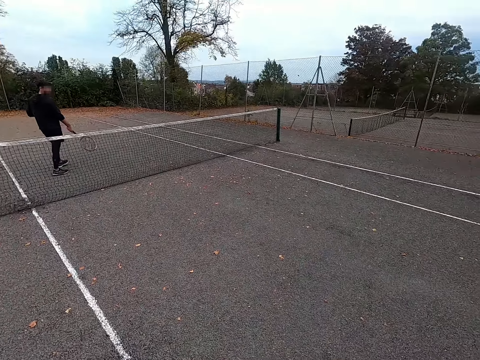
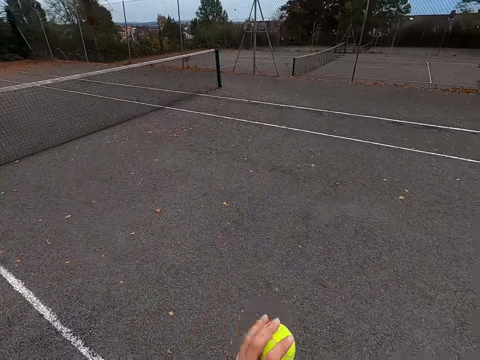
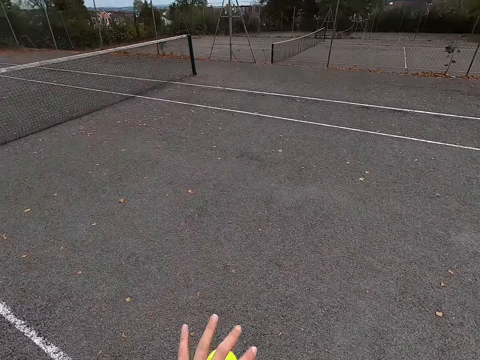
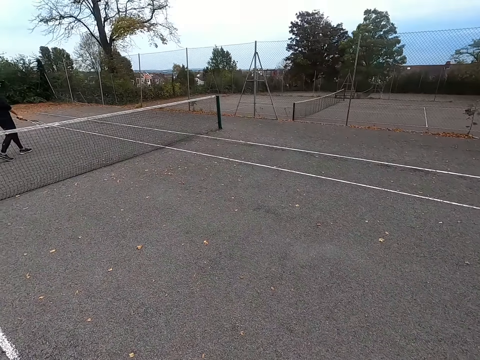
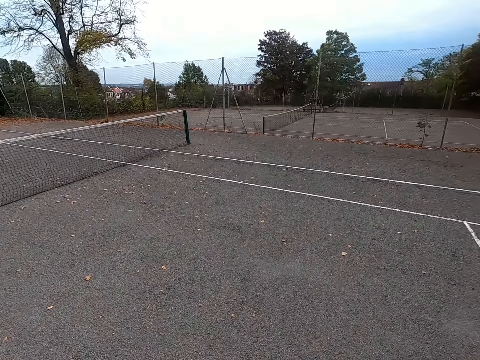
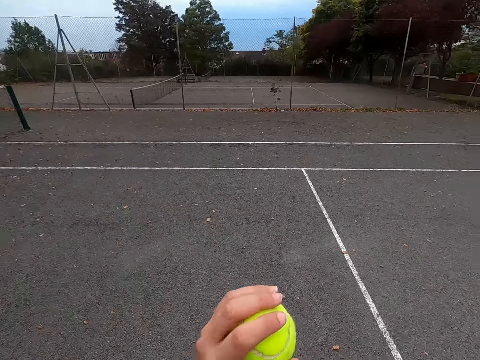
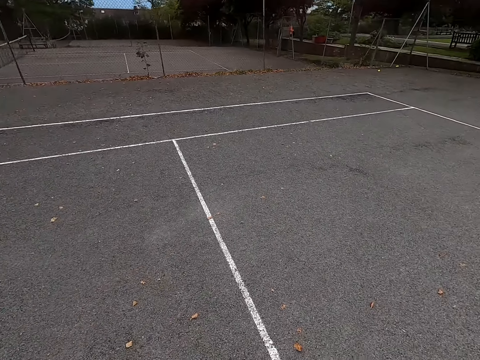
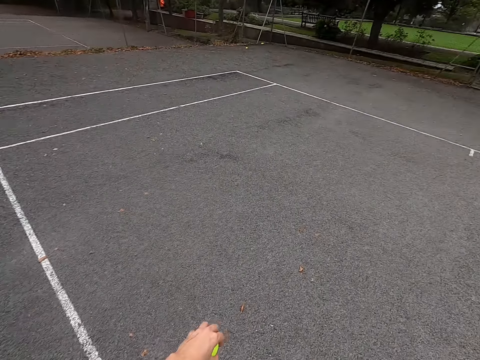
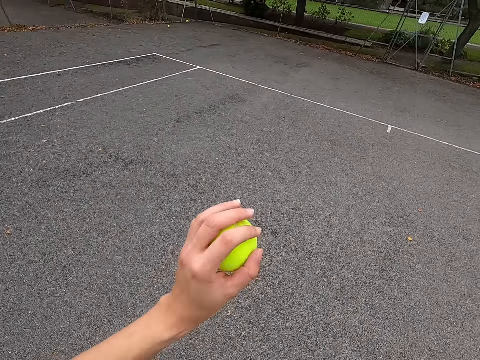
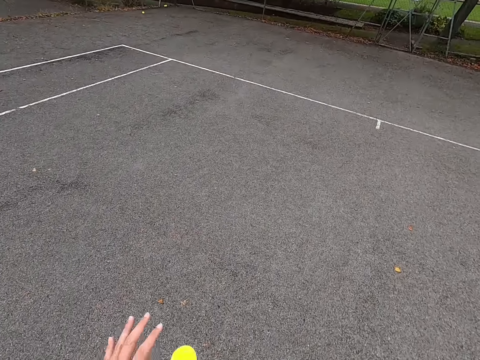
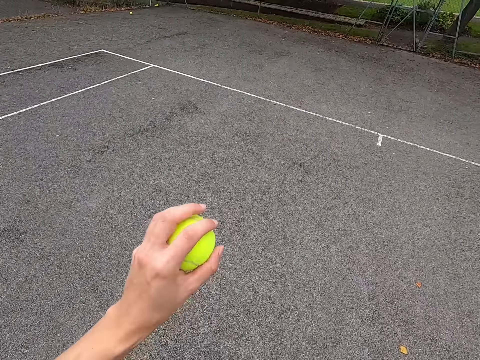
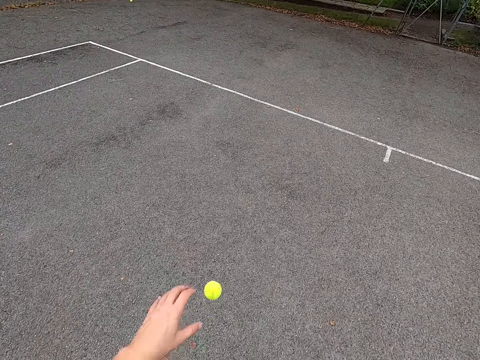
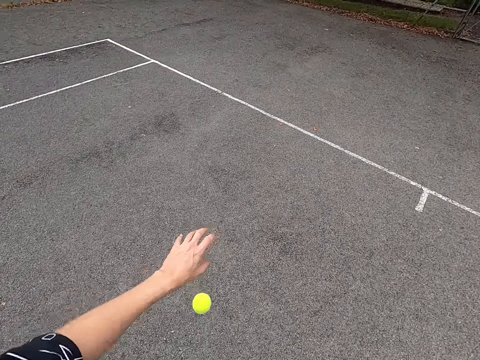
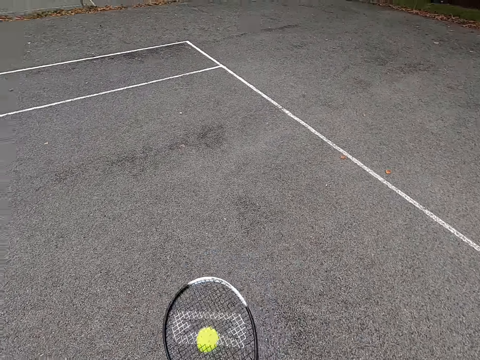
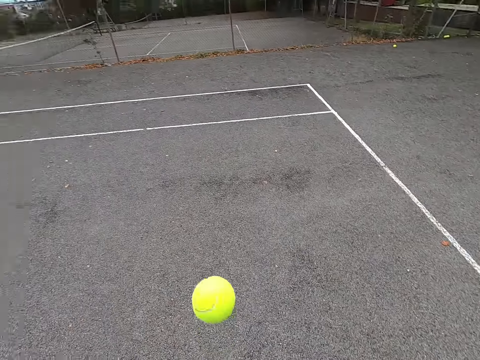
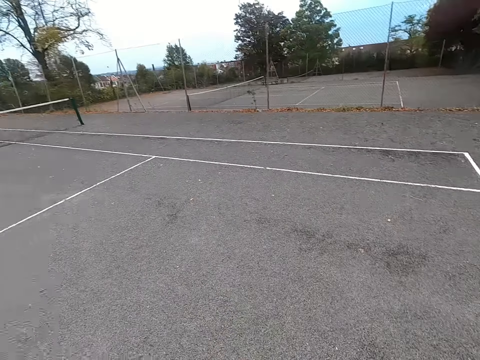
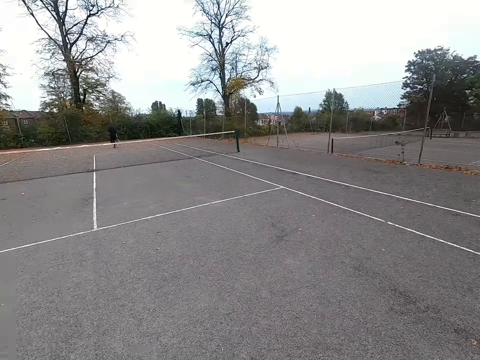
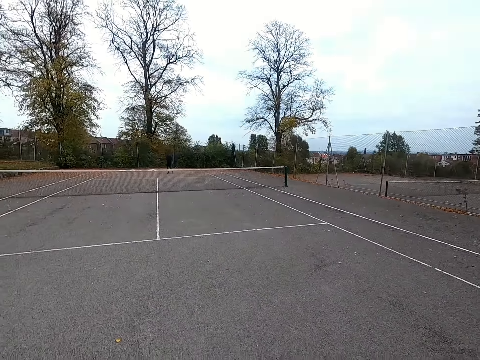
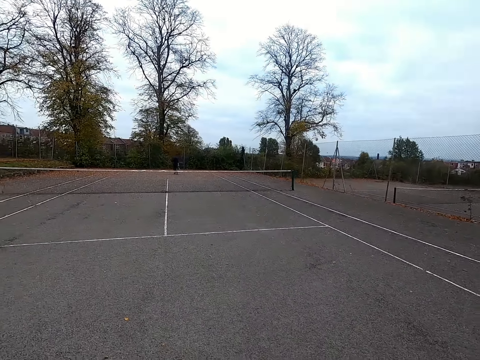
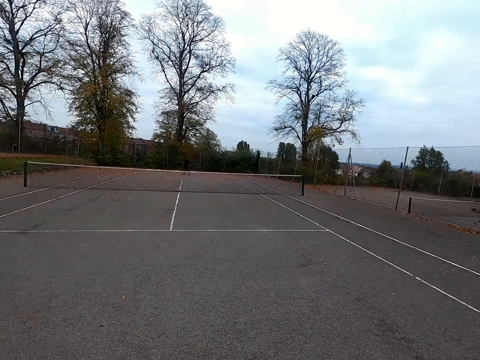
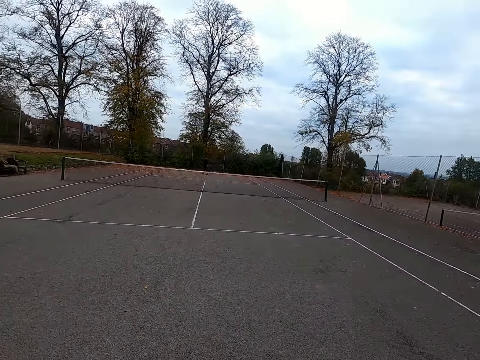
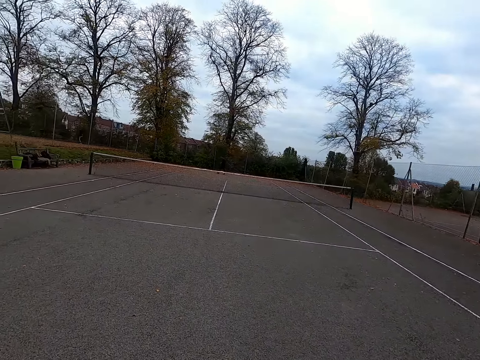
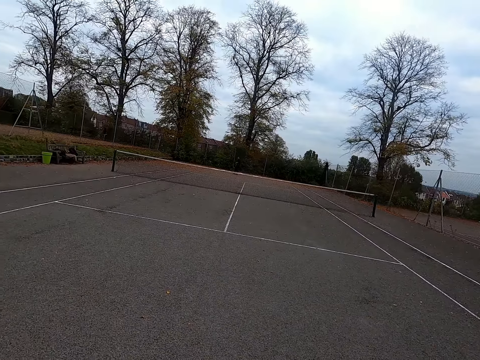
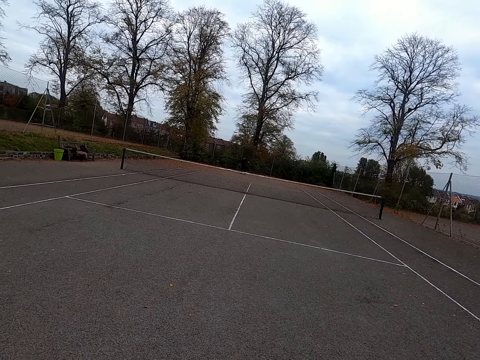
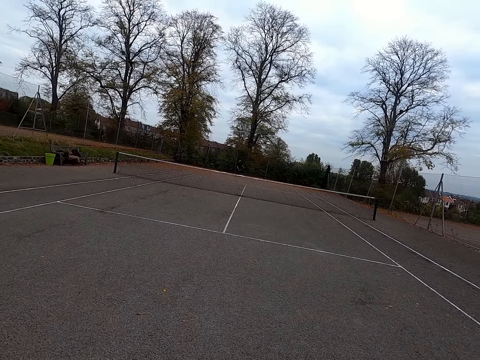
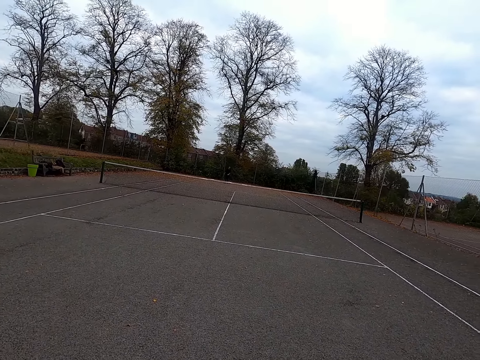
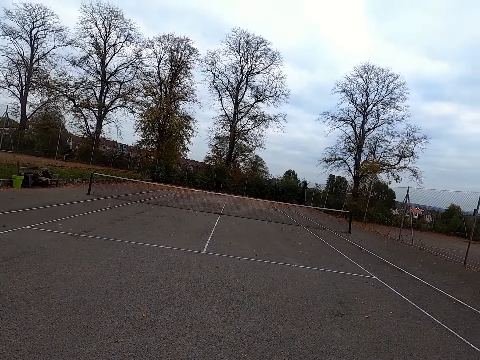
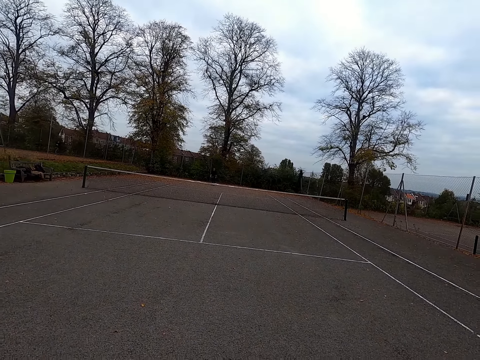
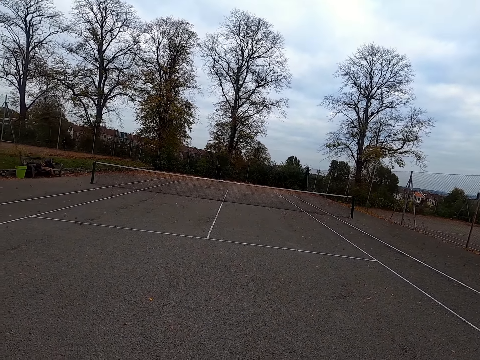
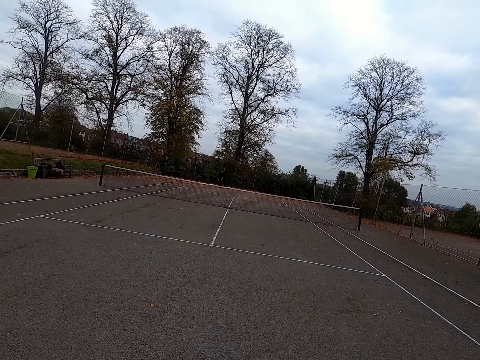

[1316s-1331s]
A man walks around. The camera wearer walks around. They dribble the ball. They walk around.

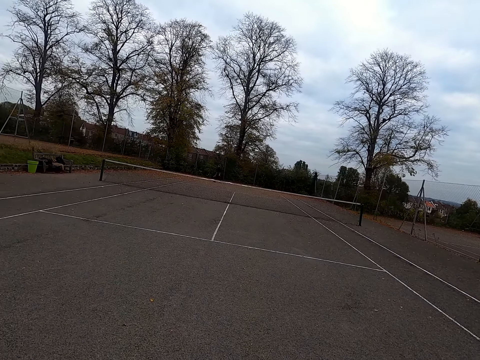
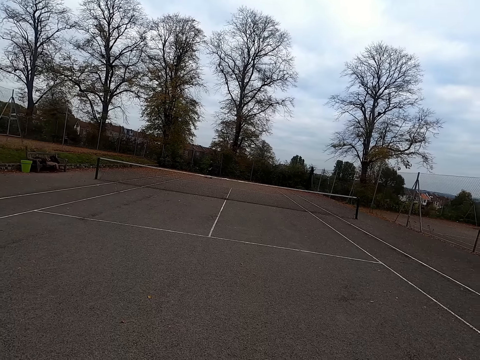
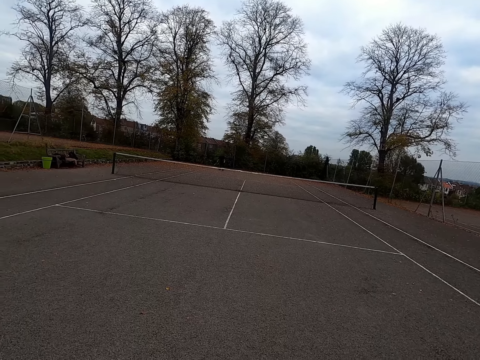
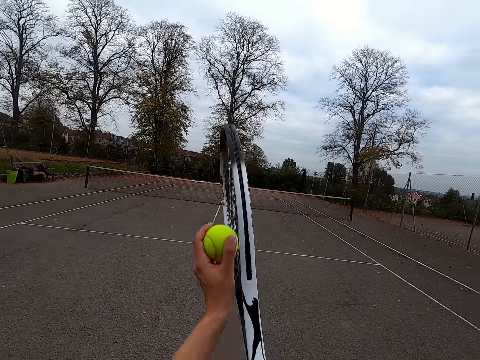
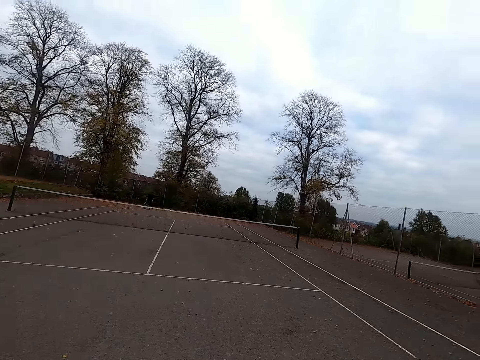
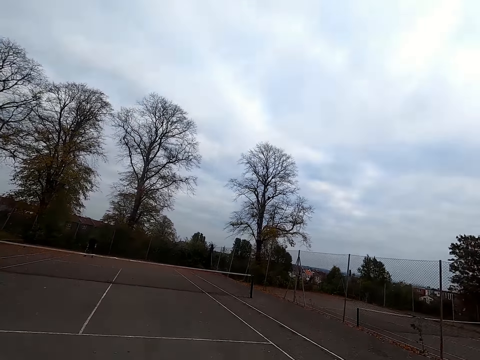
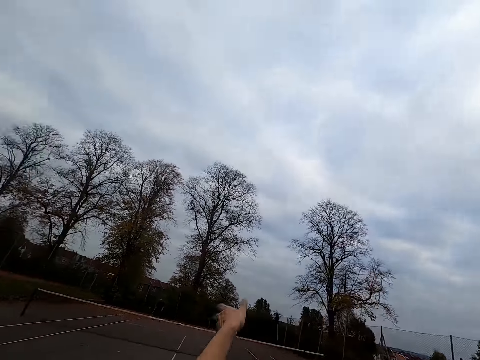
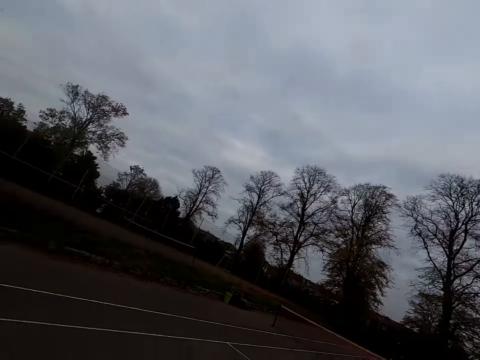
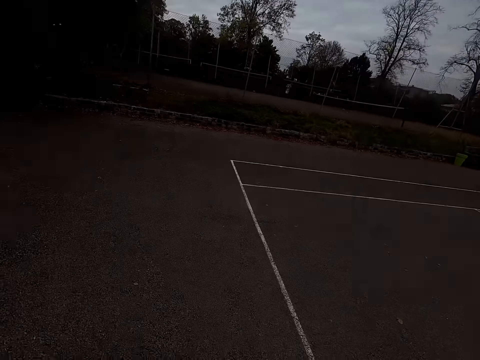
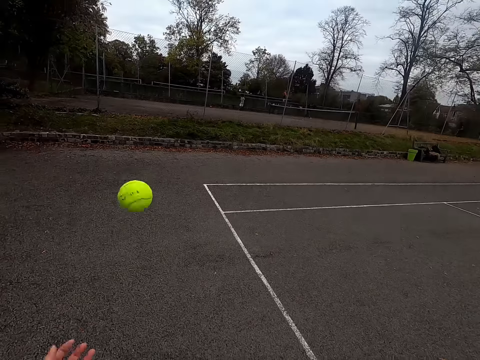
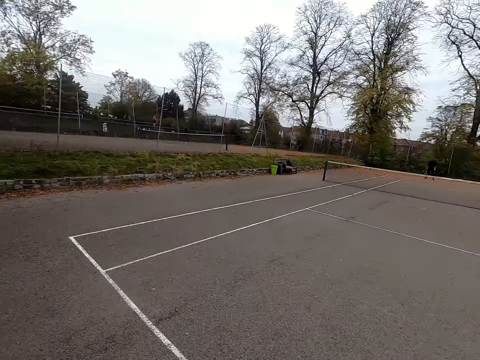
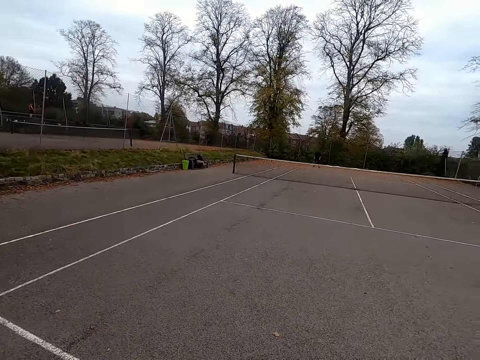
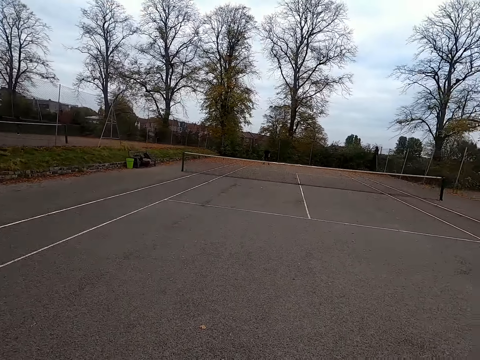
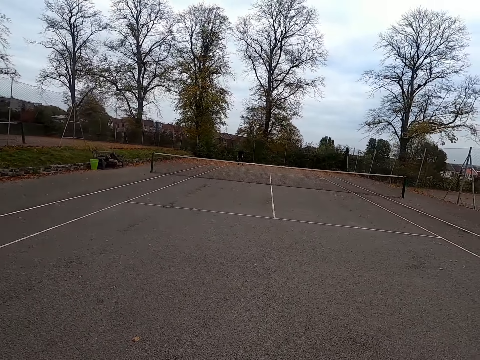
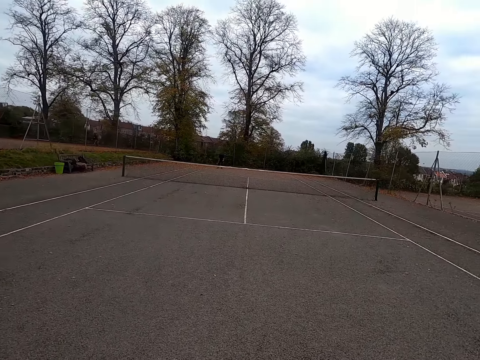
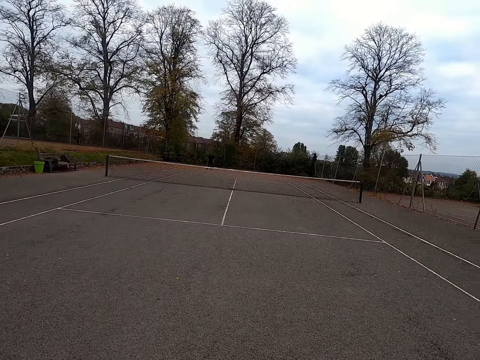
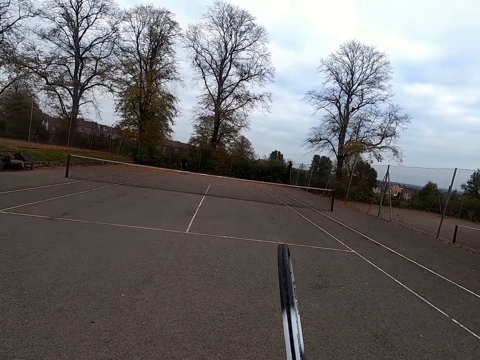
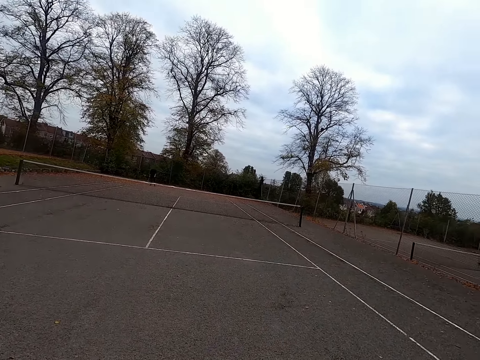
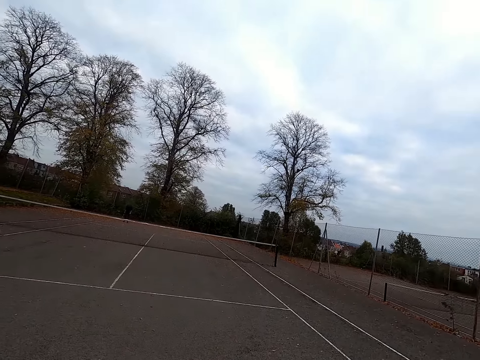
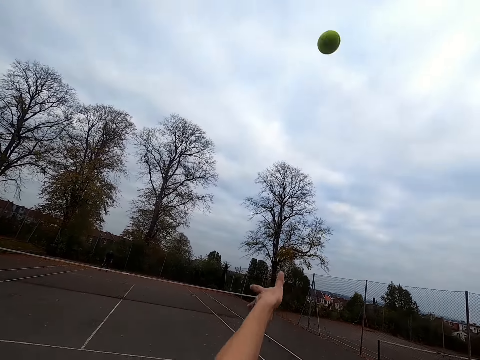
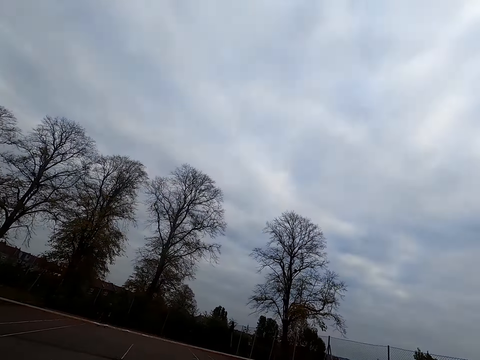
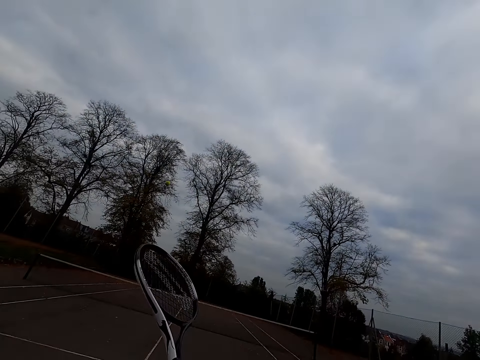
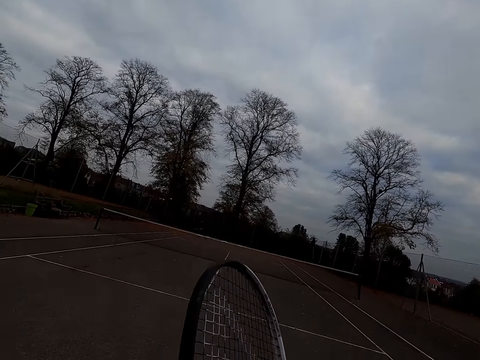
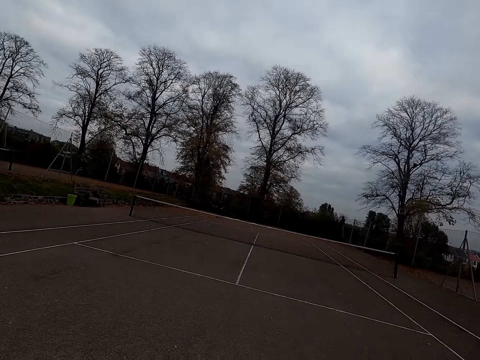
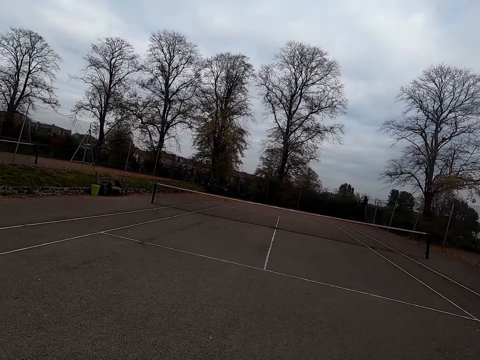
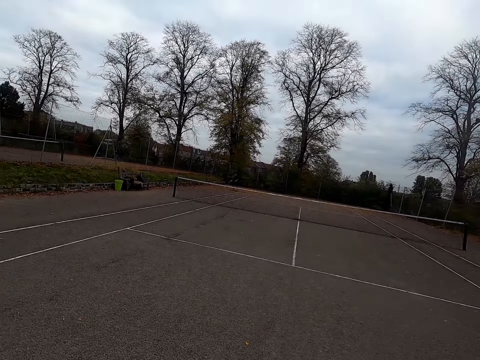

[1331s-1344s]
A man throws the ball with a tennis bat. The camera wearer throws the ball up. They dribble the ball. They swing a long tennis racket. They throw the ball with a tennis bat.
